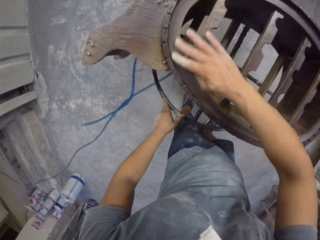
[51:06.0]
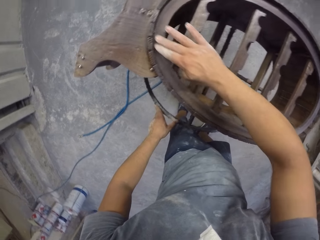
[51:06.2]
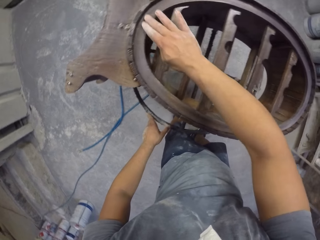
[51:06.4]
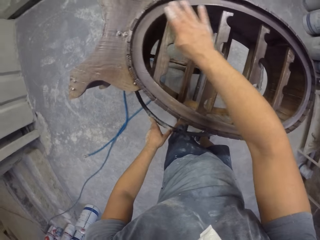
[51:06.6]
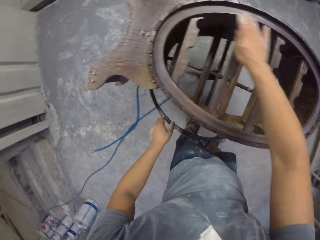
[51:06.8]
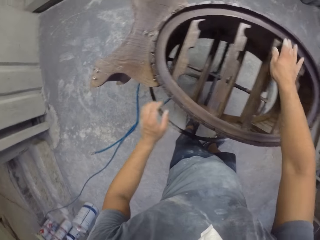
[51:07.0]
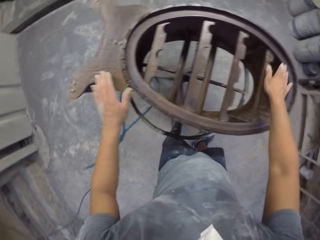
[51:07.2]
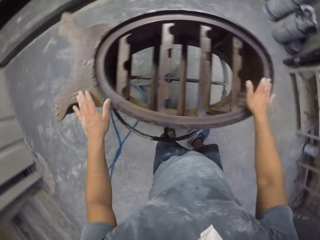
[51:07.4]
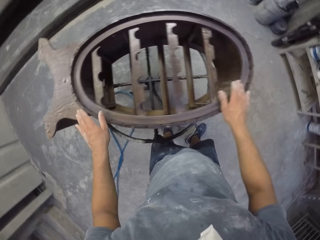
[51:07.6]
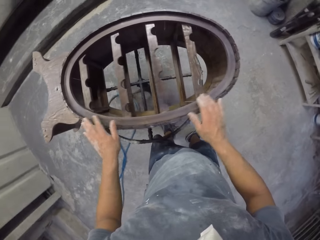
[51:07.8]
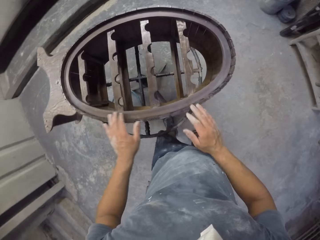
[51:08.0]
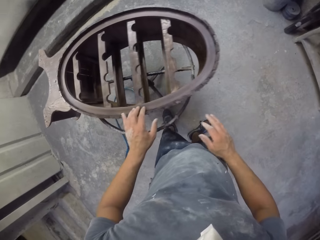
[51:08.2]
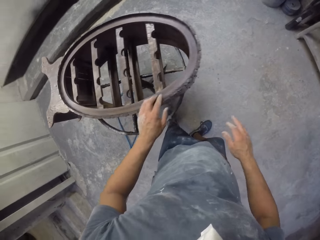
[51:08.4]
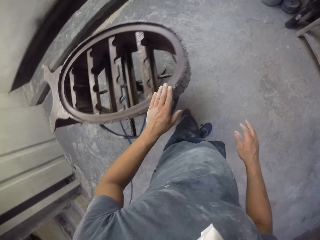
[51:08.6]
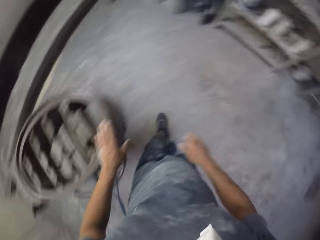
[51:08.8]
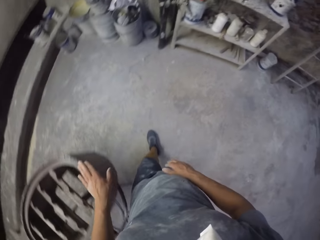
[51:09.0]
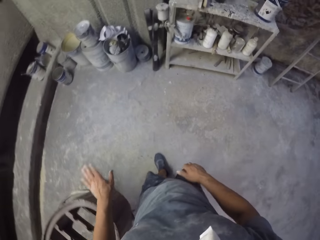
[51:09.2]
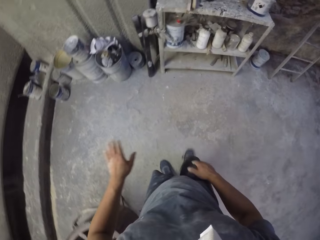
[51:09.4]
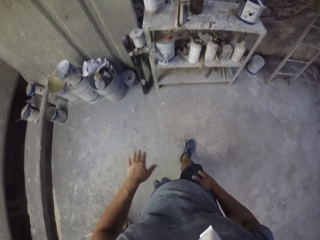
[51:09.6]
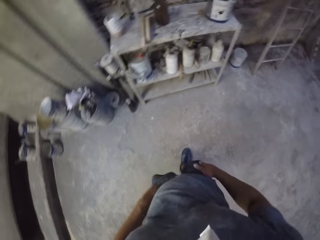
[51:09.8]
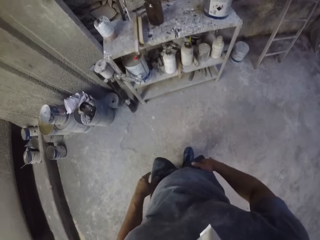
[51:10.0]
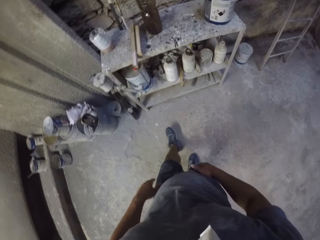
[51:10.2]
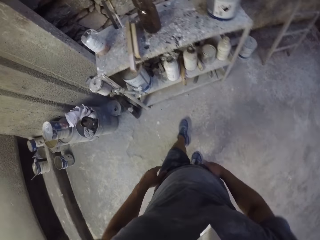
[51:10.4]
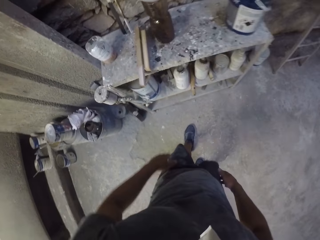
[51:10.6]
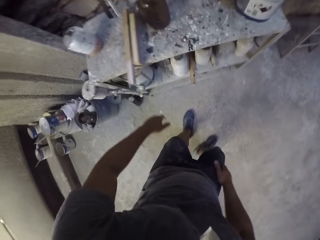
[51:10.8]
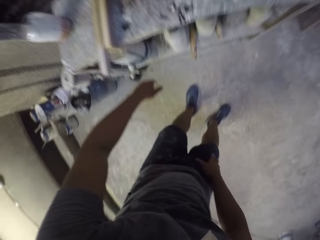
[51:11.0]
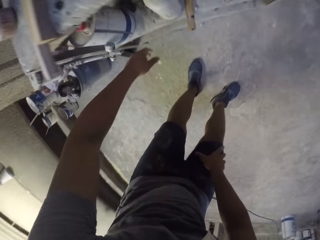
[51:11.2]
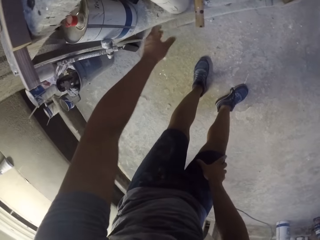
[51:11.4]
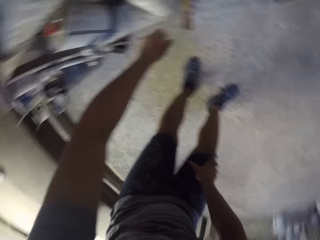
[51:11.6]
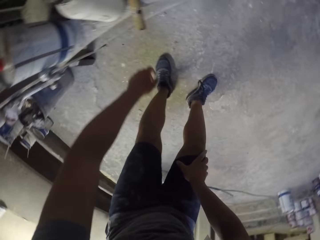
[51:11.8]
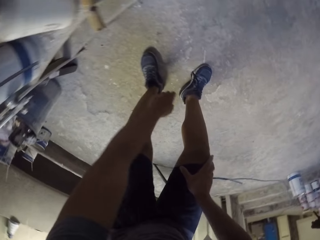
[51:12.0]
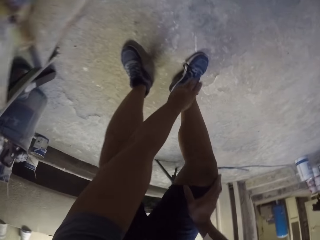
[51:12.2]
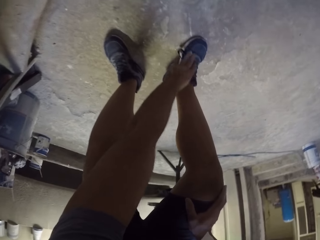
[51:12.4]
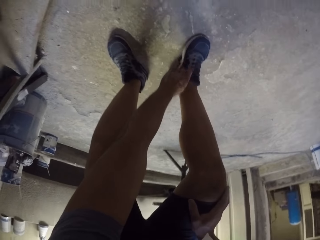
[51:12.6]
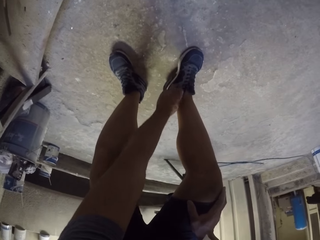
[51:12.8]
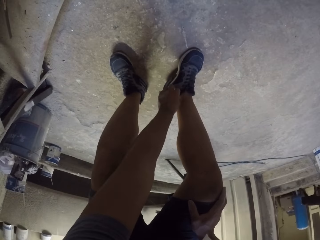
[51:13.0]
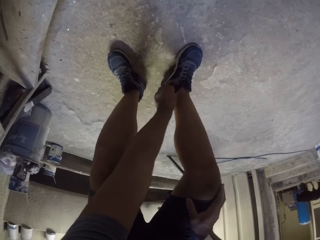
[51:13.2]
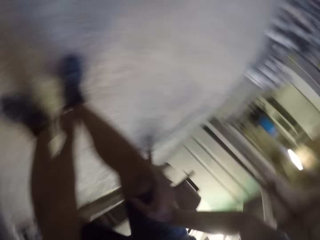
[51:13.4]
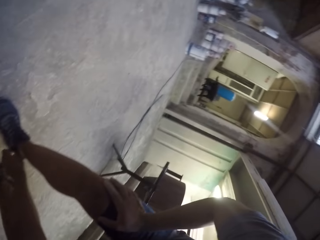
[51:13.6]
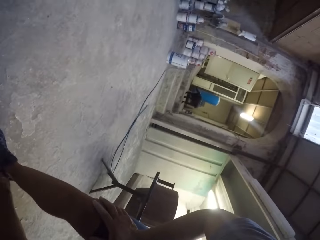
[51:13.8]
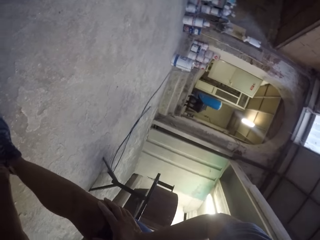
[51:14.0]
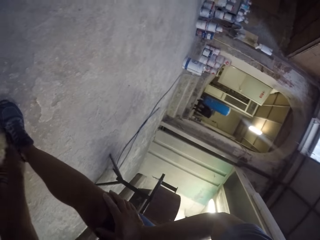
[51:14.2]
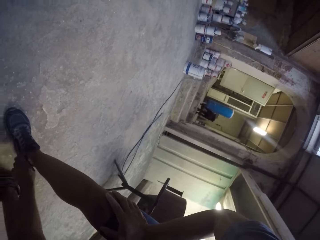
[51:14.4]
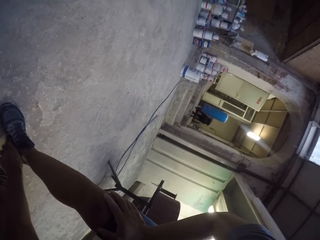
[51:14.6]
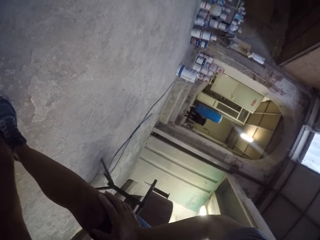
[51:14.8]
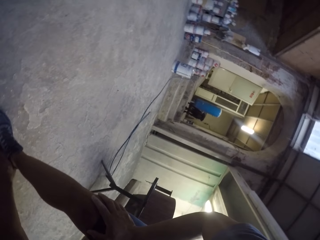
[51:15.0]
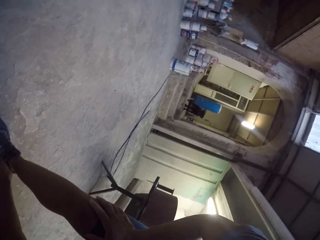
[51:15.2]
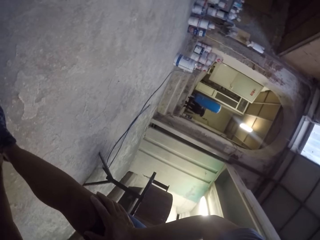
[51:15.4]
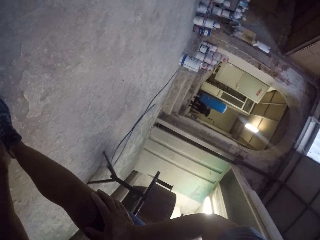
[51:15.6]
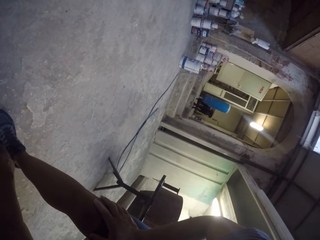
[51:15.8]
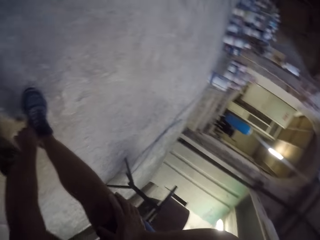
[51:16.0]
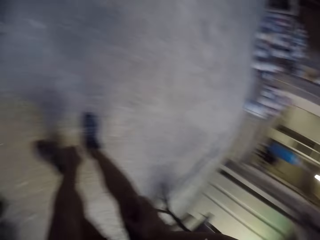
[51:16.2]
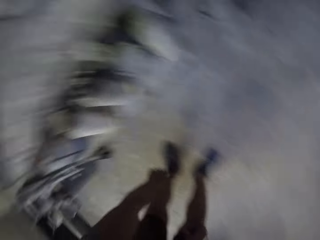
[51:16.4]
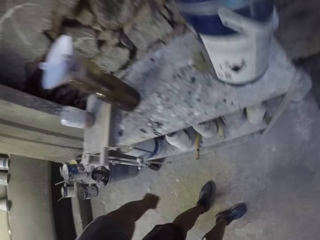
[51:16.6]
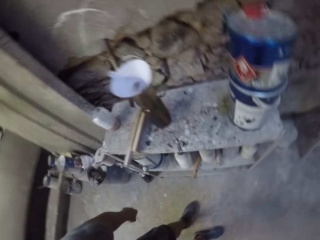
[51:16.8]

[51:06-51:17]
The camera wearer touches a wooden stand with both hands. They walk around in the room. They bend down in the room. They touch the shoes. They adjust a shoe in the room.

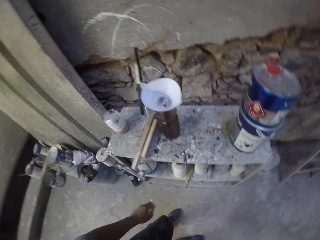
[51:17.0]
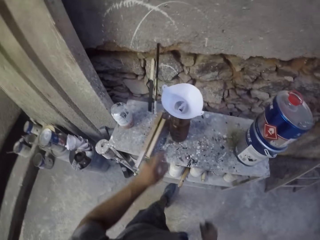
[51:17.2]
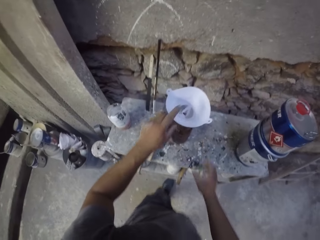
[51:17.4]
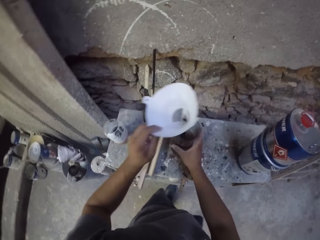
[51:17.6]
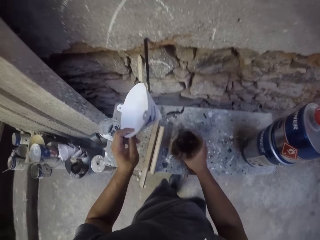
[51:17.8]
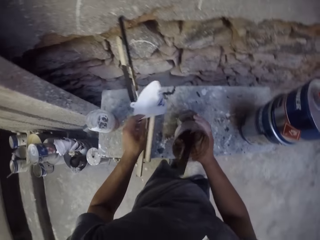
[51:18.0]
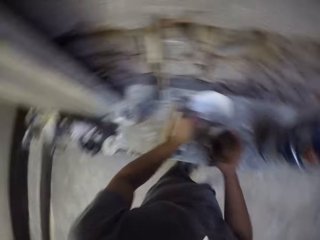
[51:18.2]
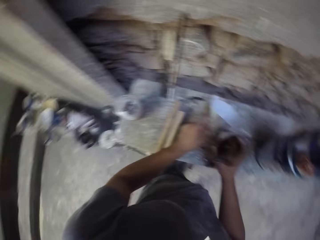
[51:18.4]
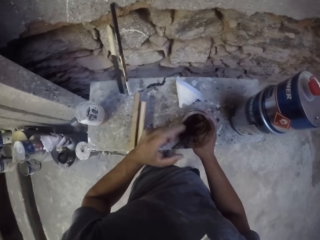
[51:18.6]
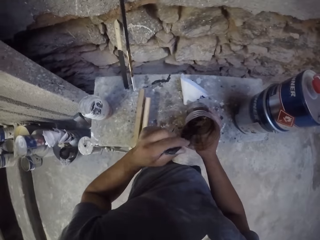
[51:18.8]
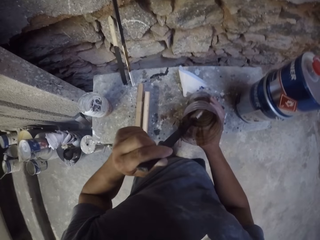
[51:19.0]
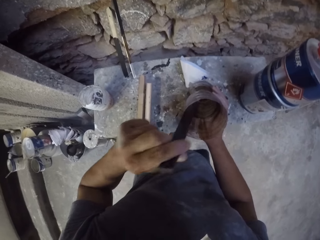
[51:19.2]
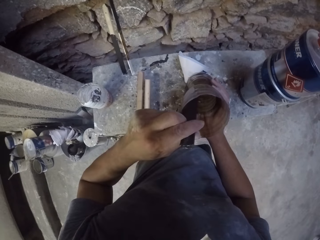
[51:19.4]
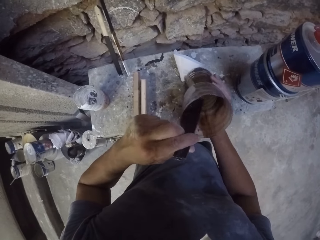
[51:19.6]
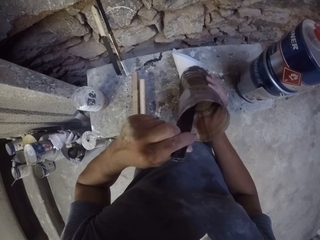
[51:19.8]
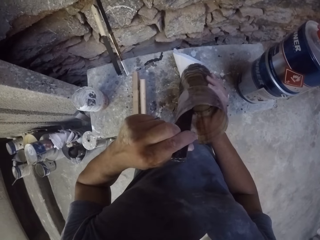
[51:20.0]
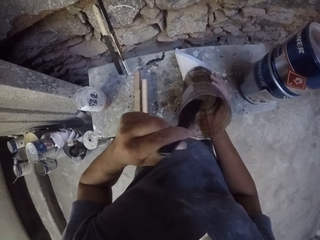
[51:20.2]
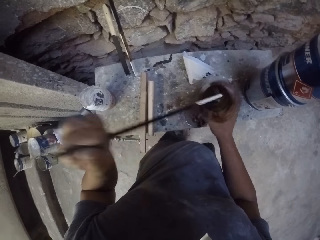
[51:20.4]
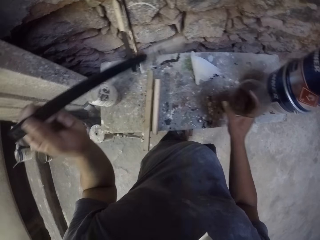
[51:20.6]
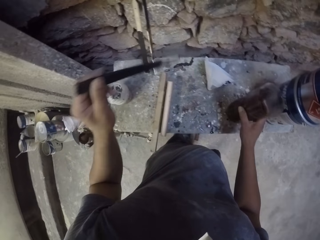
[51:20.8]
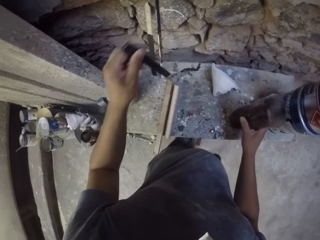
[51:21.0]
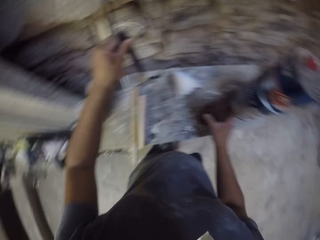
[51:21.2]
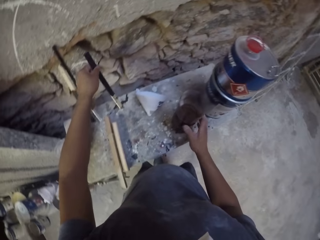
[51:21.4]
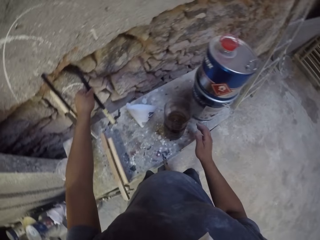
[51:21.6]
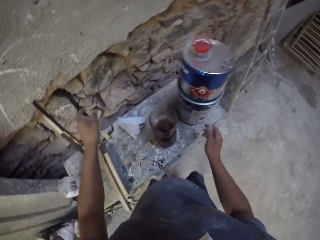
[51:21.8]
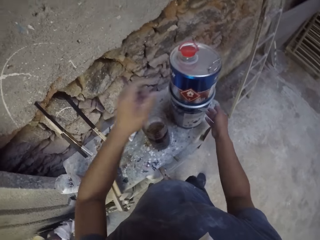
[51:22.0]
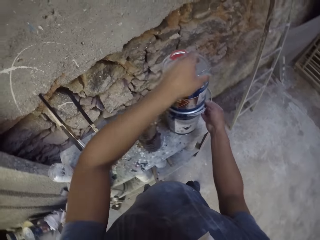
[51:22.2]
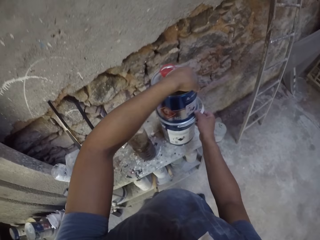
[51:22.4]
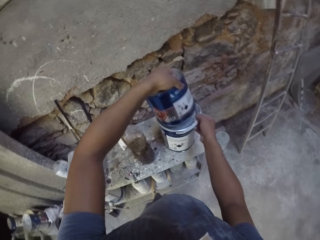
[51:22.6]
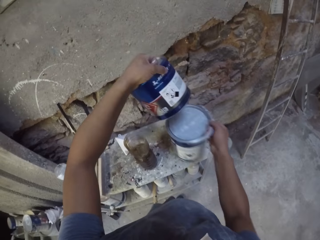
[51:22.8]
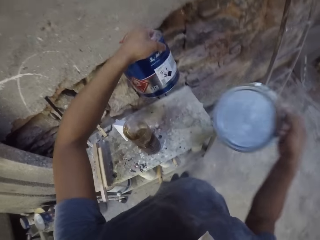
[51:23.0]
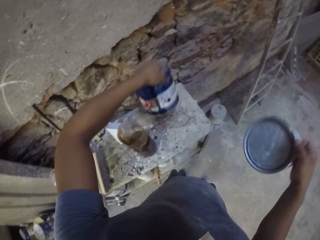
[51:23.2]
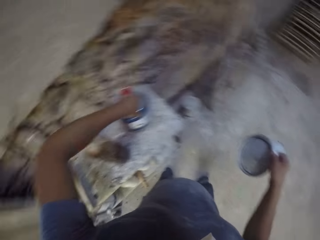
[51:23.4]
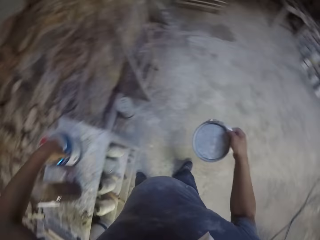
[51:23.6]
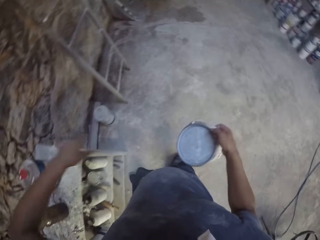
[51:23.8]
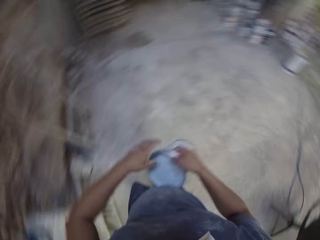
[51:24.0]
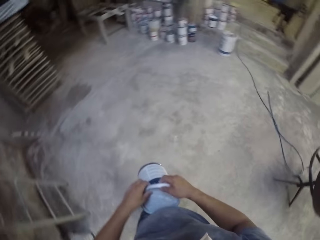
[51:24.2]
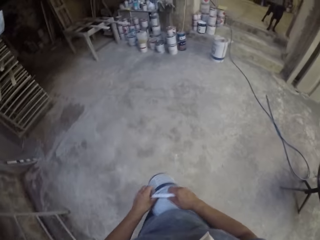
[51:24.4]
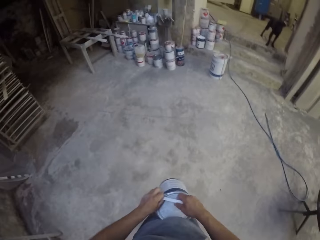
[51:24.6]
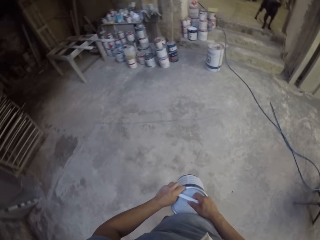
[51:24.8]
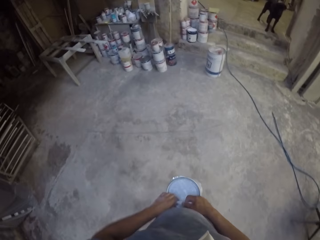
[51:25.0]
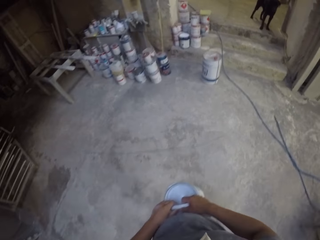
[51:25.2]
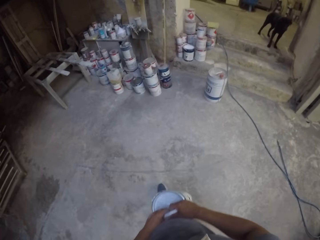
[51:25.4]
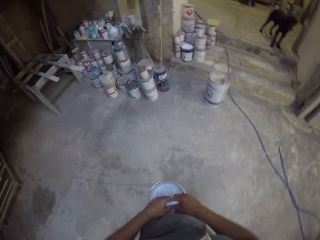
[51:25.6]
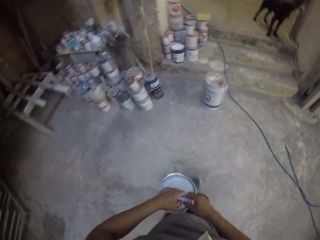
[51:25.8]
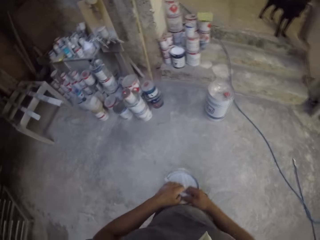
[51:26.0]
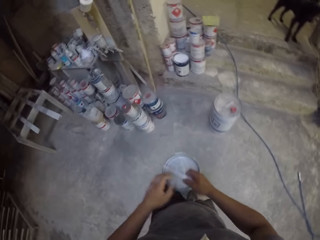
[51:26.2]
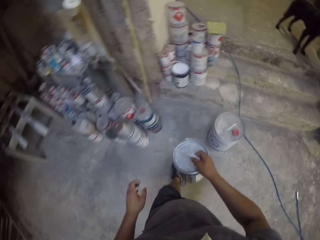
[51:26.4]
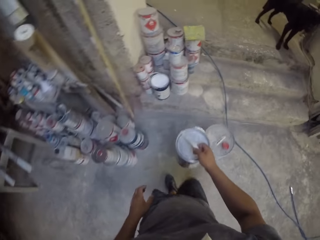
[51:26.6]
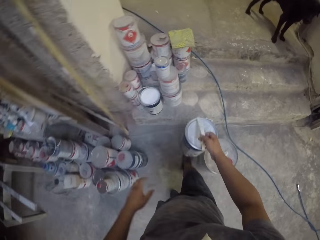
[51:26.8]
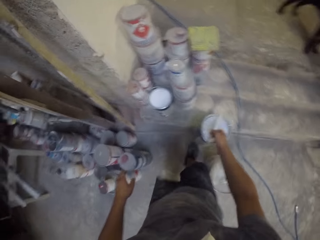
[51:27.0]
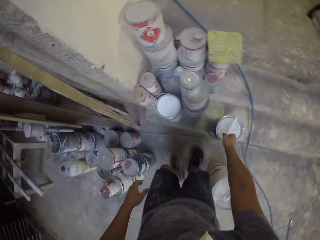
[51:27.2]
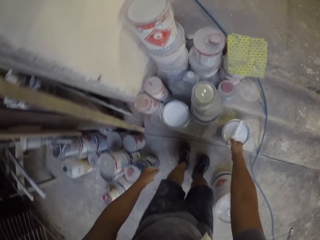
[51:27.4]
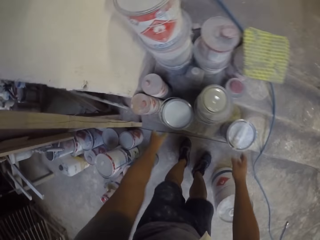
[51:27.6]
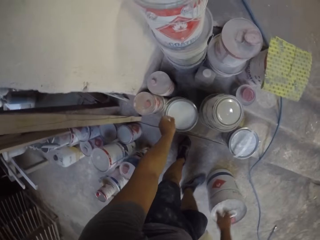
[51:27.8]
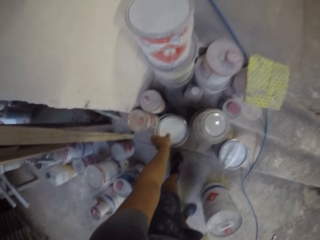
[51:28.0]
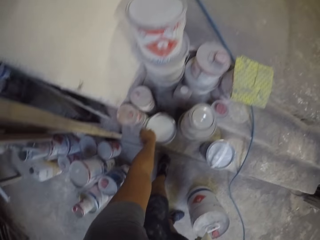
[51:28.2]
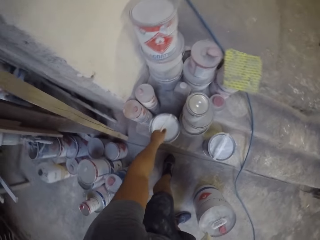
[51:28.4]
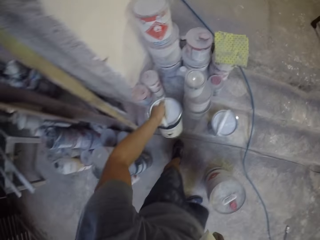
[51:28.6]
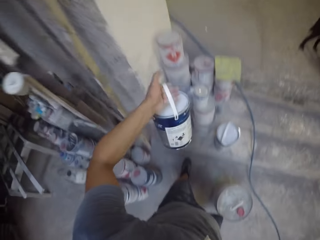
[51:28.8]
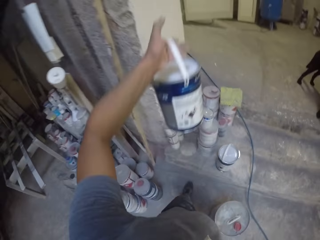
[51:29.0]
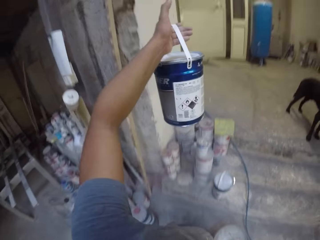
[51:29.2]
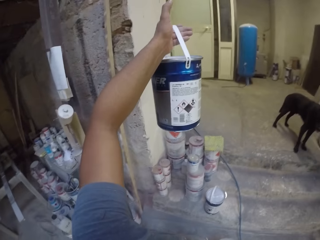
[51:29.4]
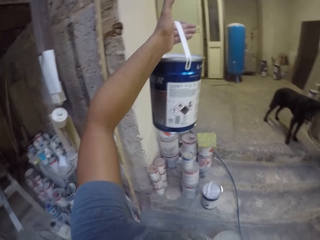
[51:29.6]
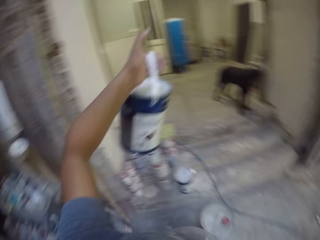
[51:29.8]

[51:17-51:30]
The camera wearer picks the paint funnel with the left hand. They pick a plastic container with the right hand. They place the funnel on the table. They hold the plastic container with both hands. They do something. They hold plastic sticks with the left hand. They place a plastic stick on the table. They pick a tin of paint on the table. They place the tin on the table. They hold the paint tin with both hands in the room. They walk around in the room. They place the paint tin on the floor. They pick the paint tin with the left hand.
